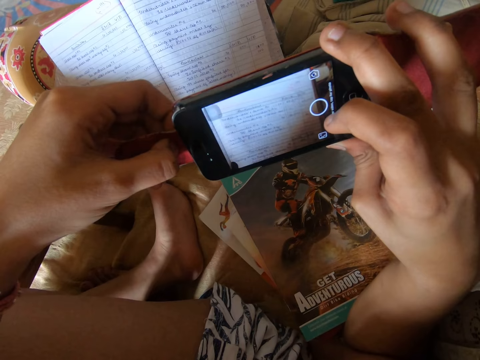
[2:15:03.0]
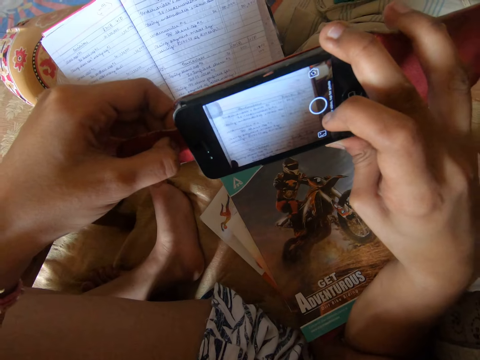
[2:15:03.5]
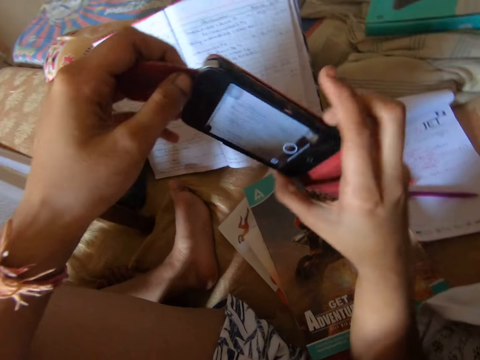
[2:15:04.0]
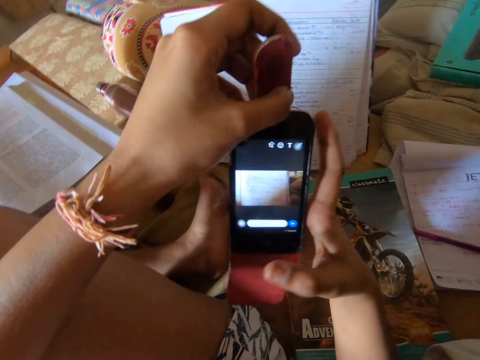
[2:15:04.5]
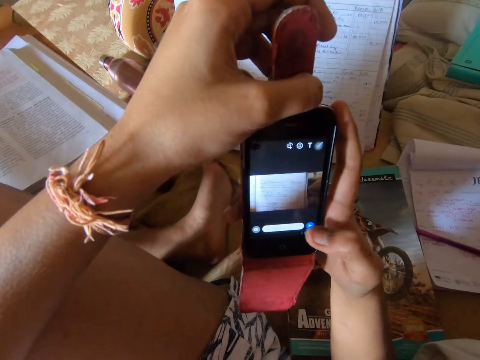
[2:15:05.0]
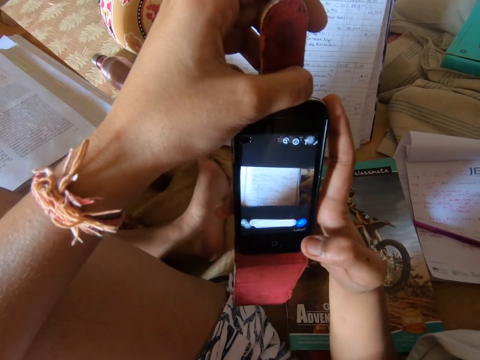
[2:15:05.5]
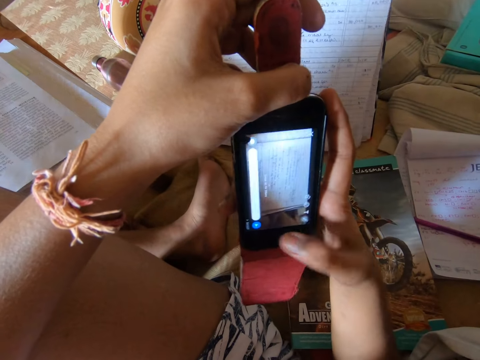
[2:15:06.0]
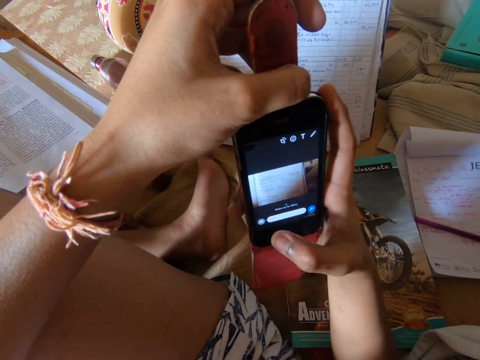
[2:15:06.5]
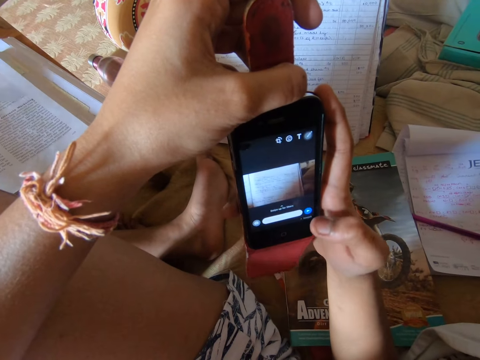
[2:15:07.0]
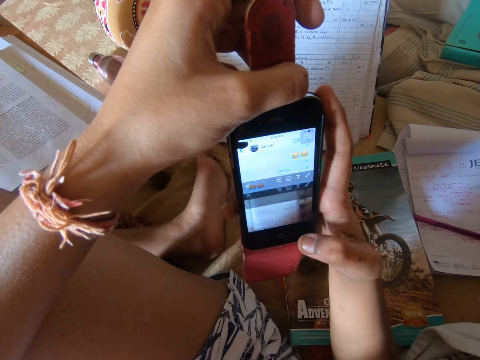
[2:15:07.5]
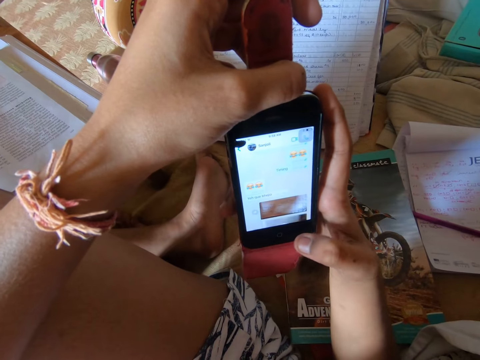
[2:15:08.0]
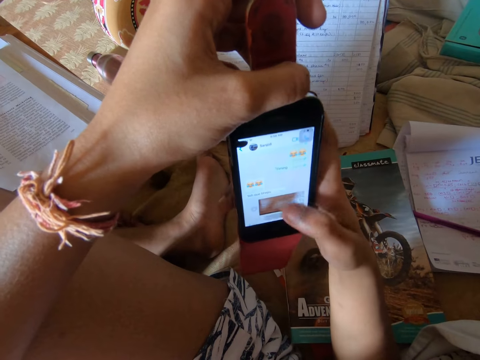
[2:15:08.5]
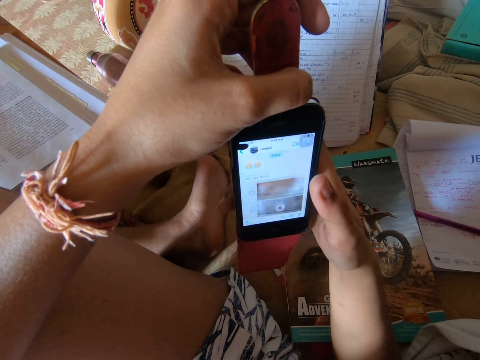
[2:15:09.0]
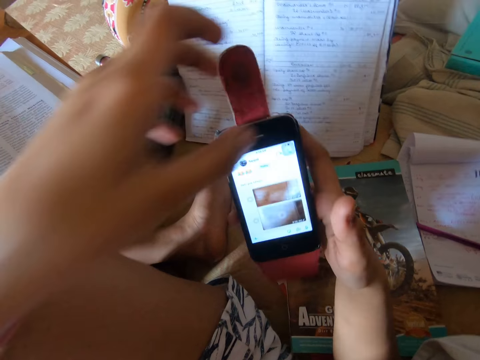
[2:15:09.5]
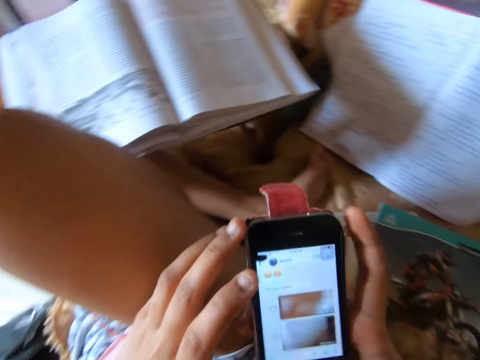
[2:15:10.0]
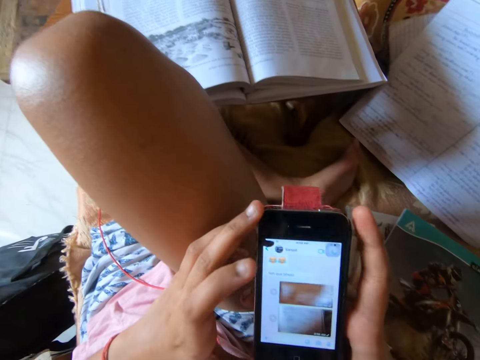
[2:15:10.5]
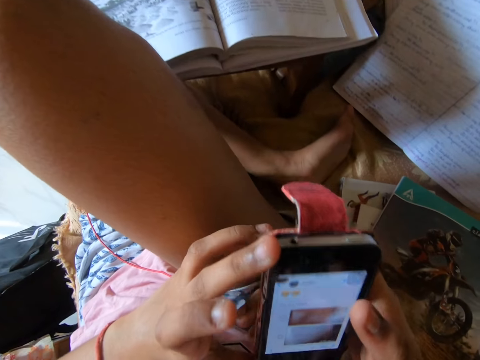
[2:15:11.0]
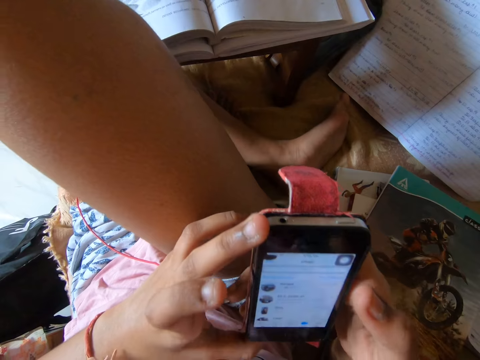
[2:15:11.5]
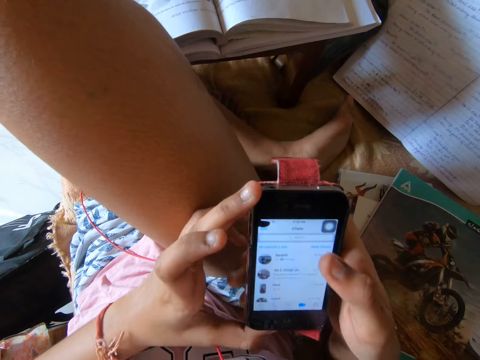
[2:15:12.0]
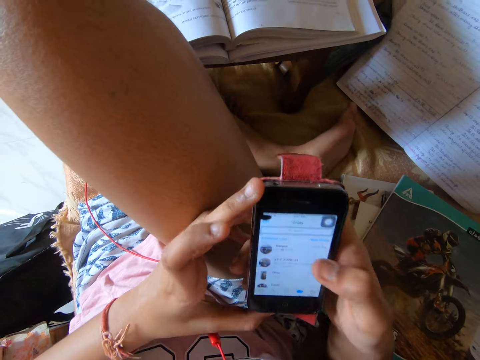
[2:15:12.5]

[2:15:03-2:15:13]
The camera wearer holds the phone. They use the phone. They edit the picture. They send the picture to a chat.

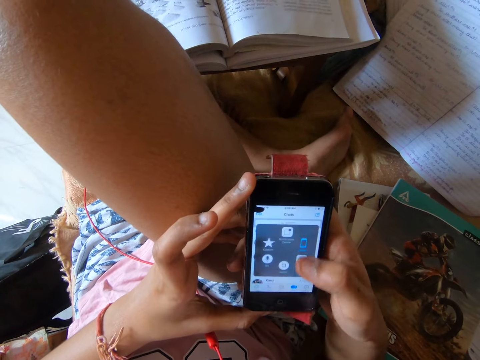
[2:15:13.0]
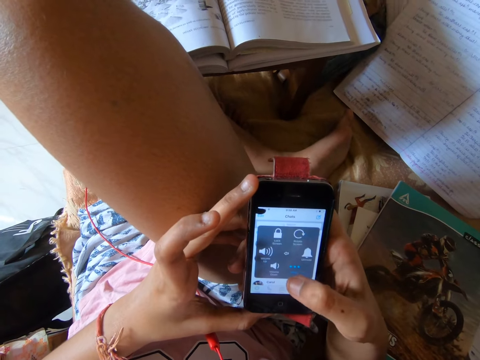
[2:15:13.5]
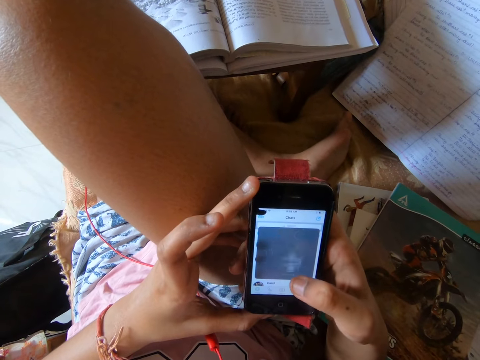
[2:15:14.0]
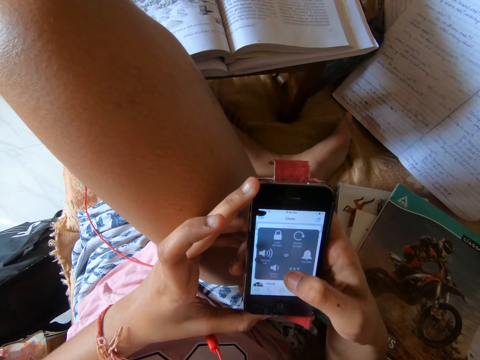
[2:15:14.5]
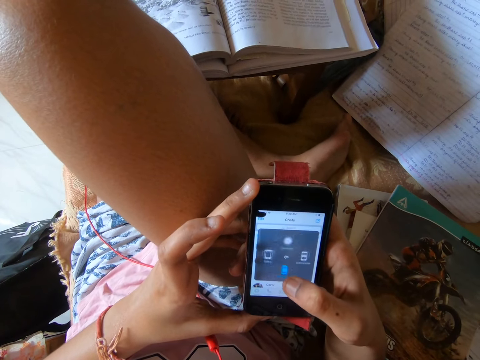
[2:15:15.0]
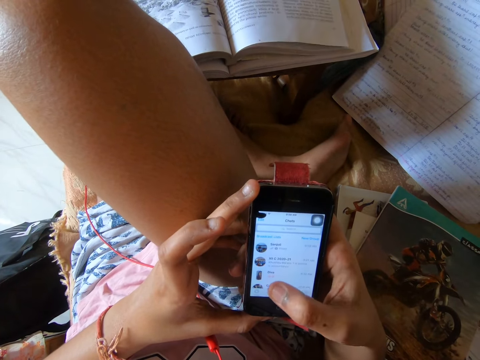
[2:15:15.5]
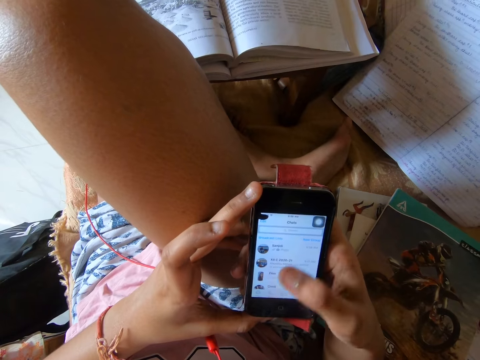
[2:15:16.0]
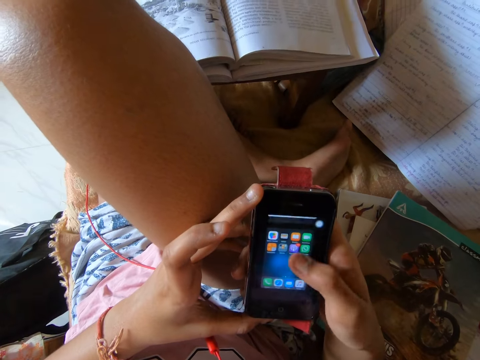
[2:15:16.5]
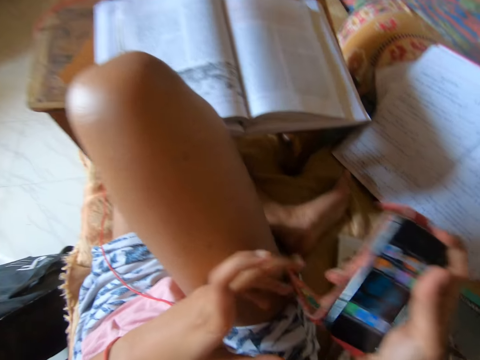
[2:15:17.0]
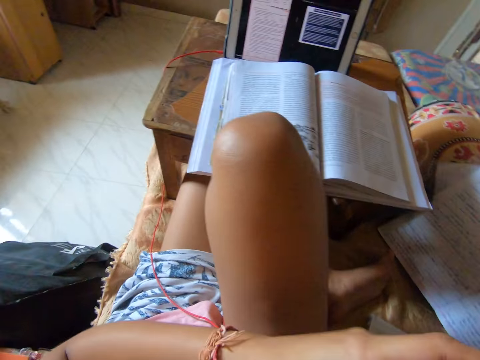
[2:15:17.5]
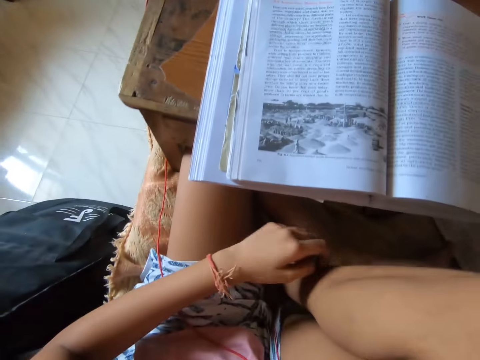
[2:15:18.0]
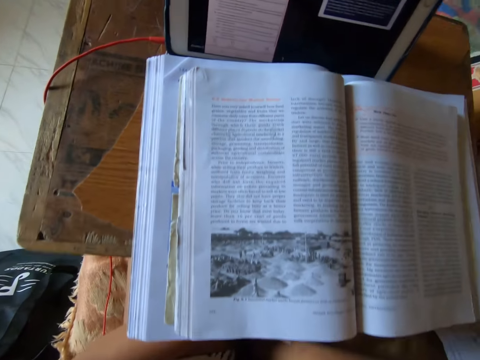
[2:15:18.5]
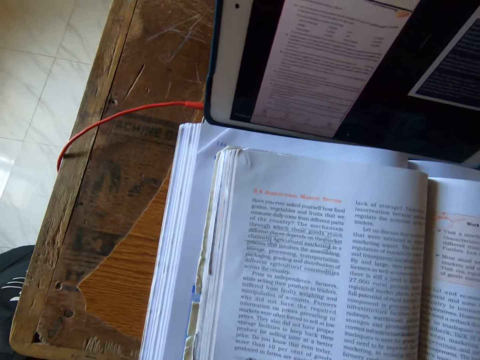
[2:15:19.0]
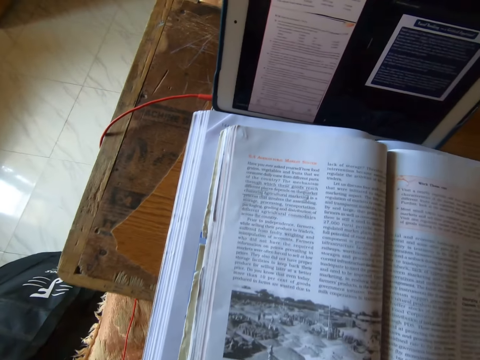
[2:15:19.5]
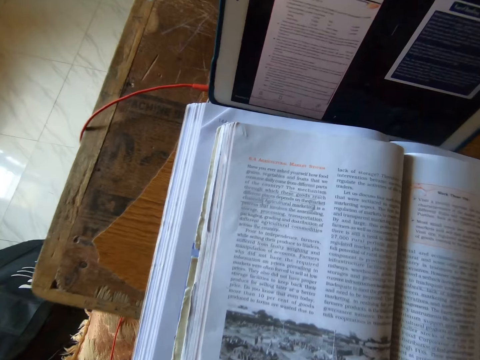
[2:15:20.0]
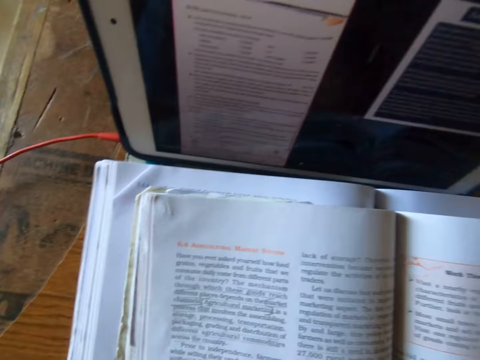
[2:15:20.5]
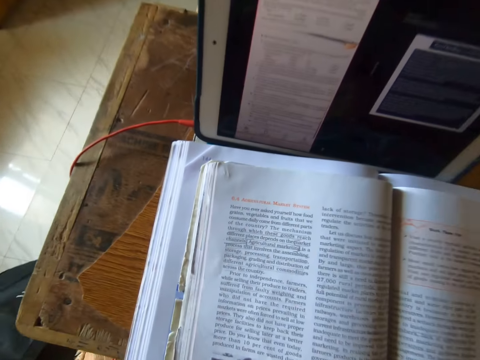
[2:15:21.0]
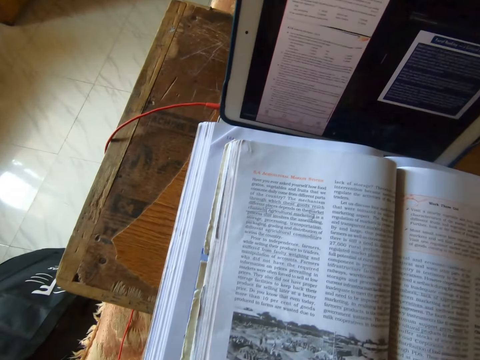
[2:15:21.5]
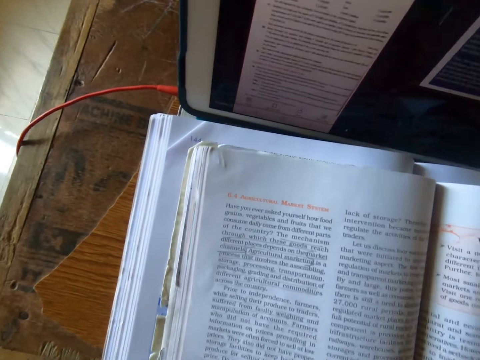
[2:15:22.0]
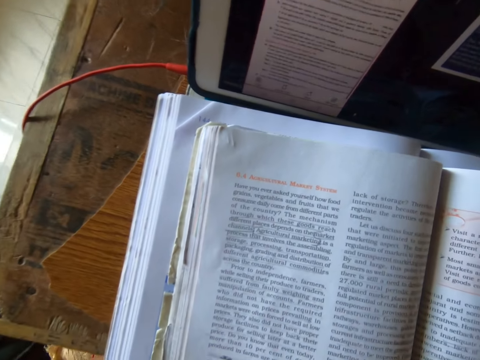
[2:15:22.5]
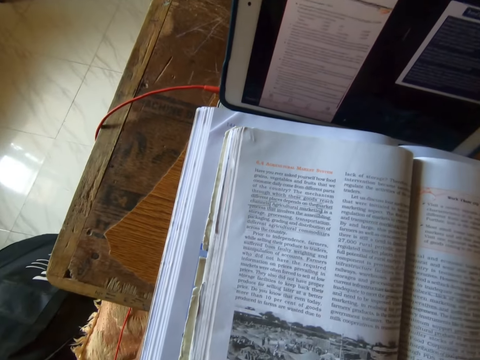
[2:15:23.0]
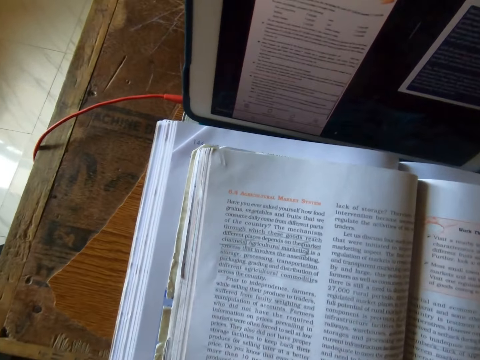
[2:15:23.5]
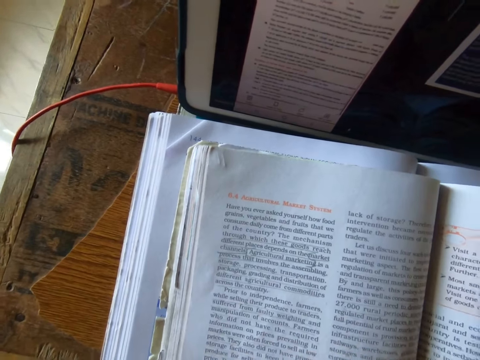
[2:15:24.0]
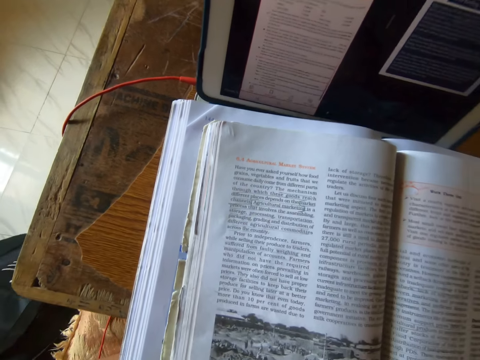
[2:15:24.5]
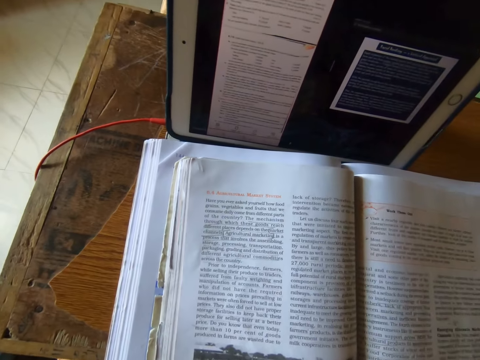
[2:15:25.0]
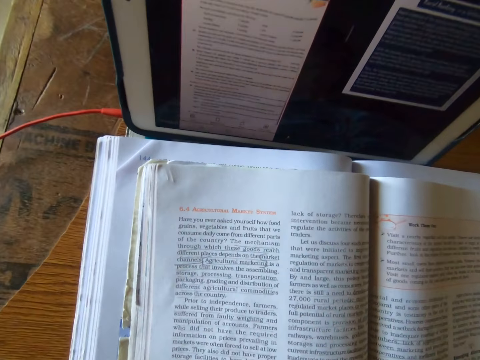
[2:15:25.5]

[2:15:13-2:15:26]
The camera wearer locks her phone. She places the phone on the bed. She holds her leg. She reads out loud from the textbook.

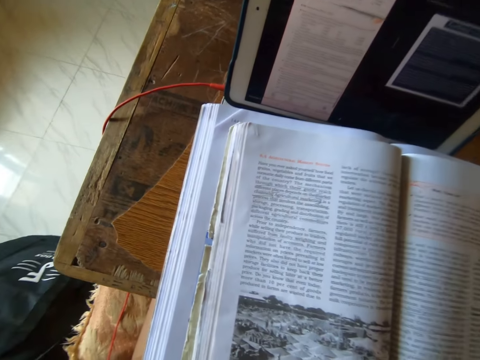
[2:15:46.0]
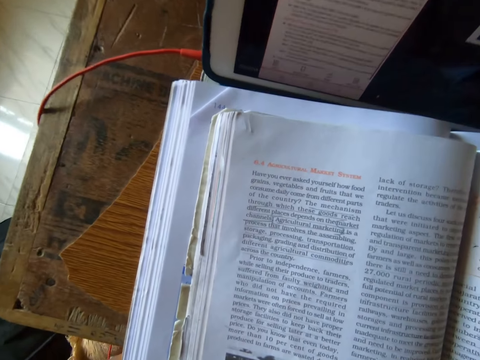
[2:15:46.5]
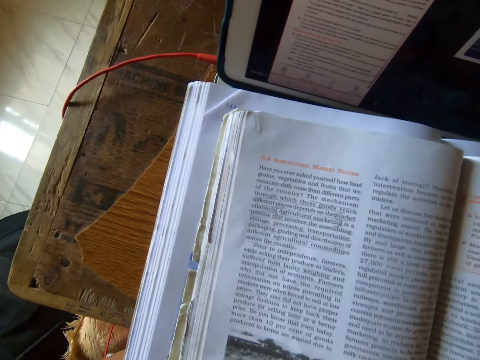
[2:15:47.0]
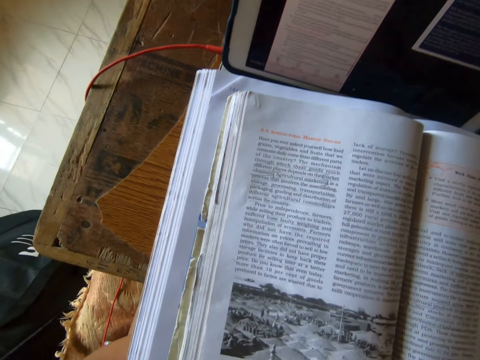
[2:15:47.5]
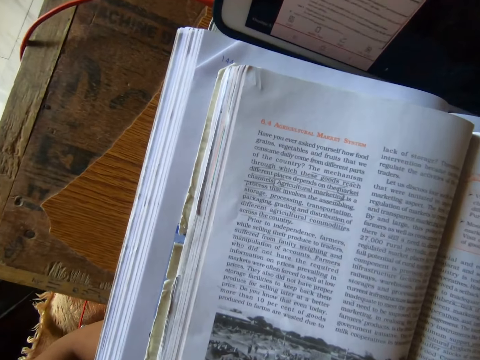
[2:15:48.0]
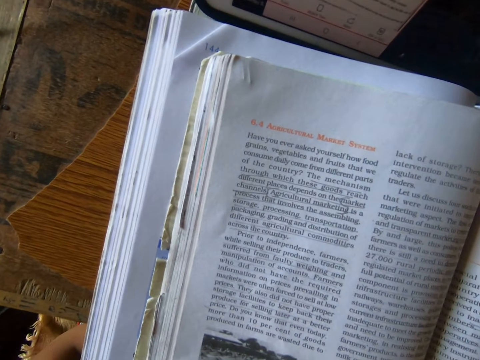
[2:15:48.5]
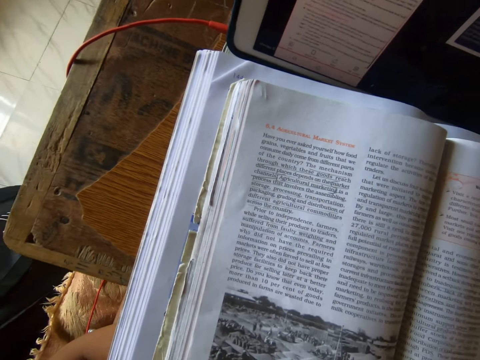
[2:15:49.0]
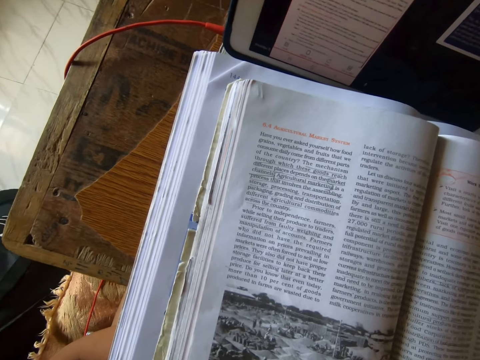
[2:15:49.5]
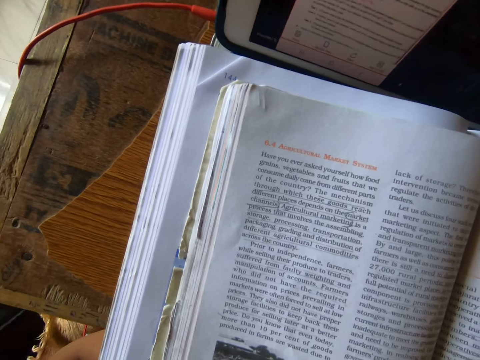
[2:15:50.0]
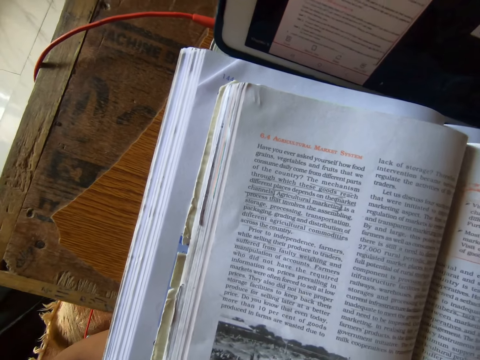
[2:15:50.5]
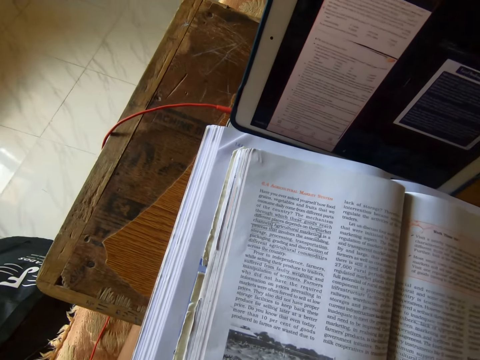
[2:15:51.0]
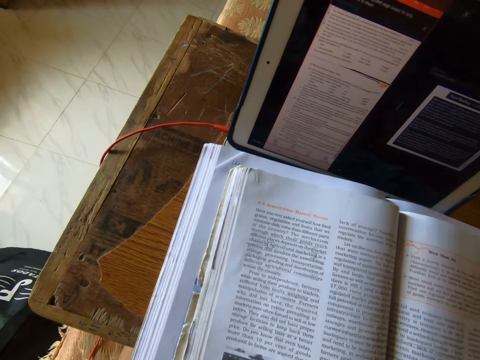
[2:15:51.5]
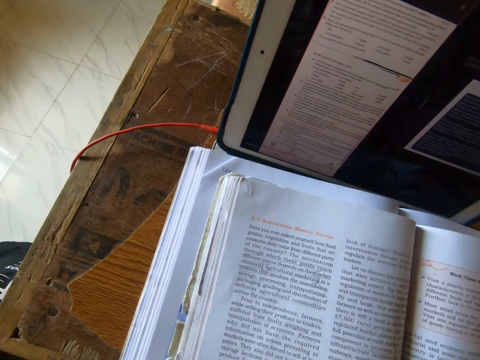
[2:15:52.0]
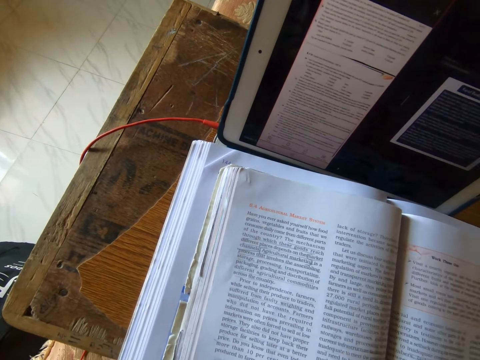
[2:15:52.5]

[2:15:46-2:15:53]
The camera wearer looks at the book. They study the textbook quietly.
